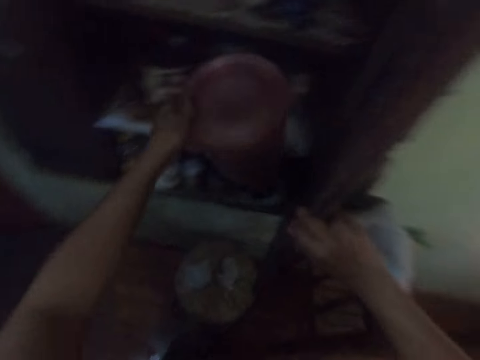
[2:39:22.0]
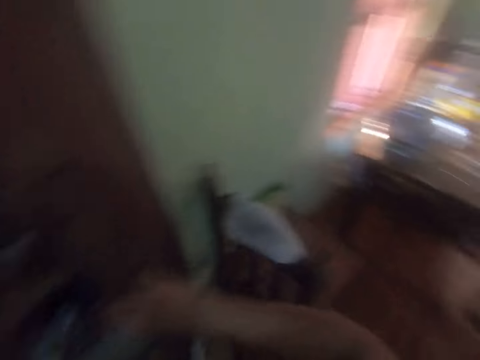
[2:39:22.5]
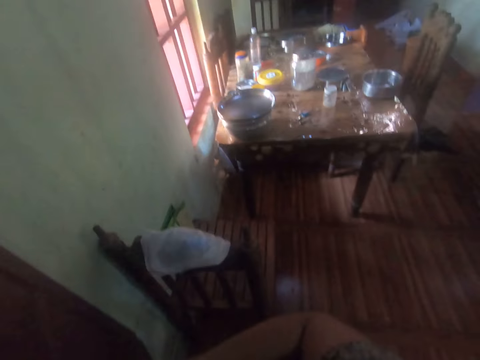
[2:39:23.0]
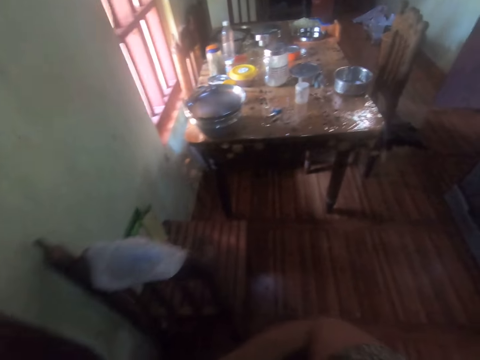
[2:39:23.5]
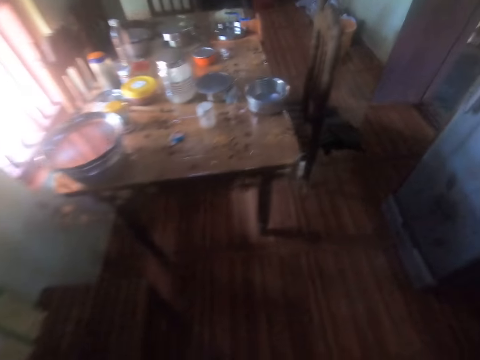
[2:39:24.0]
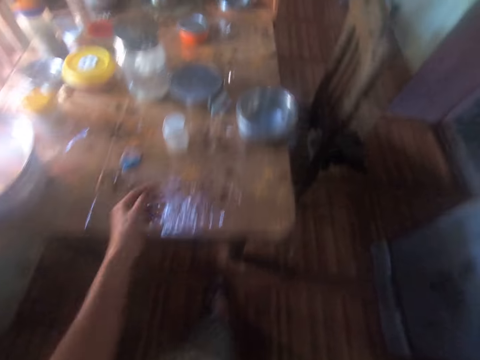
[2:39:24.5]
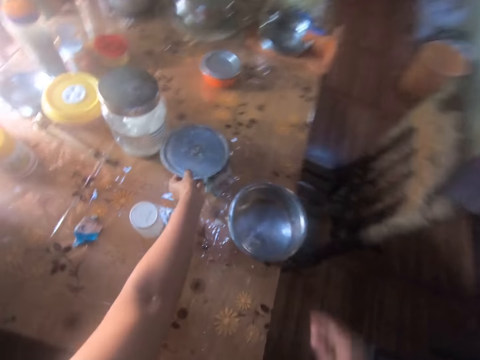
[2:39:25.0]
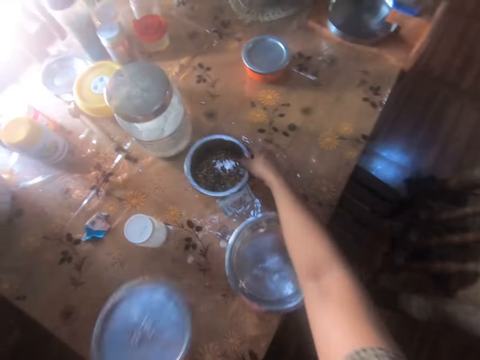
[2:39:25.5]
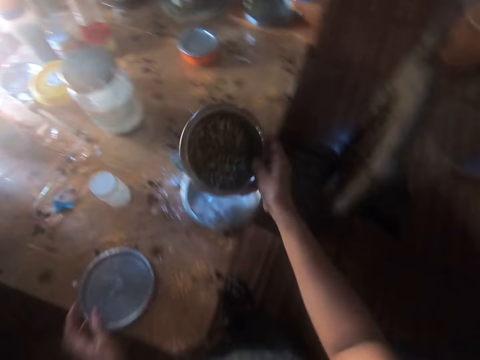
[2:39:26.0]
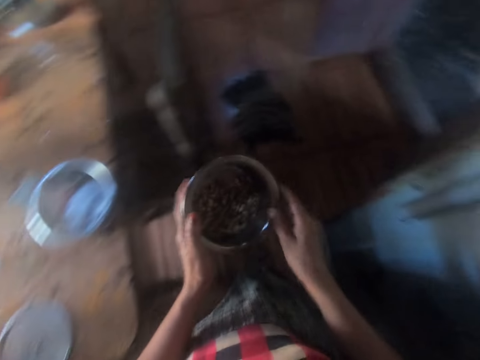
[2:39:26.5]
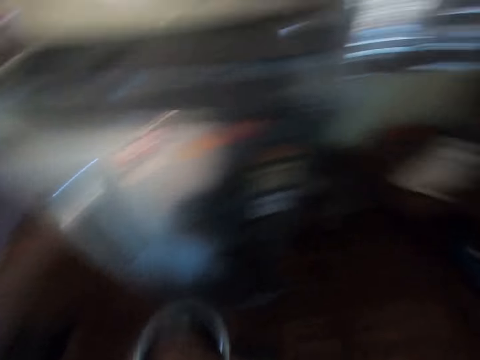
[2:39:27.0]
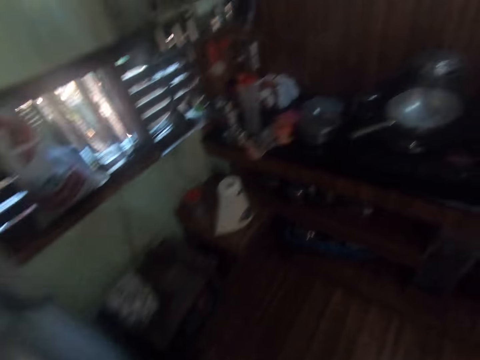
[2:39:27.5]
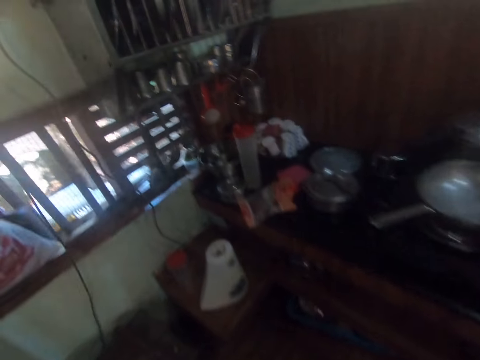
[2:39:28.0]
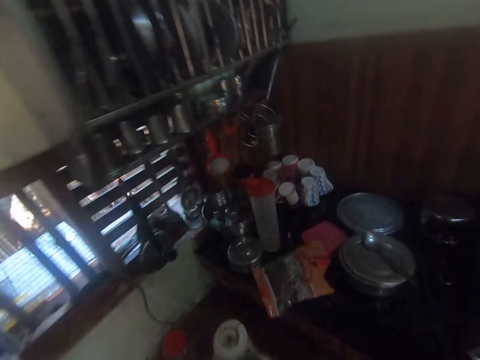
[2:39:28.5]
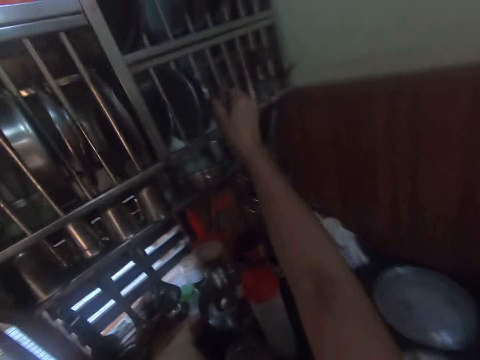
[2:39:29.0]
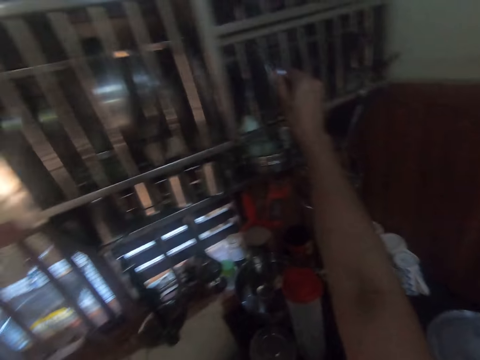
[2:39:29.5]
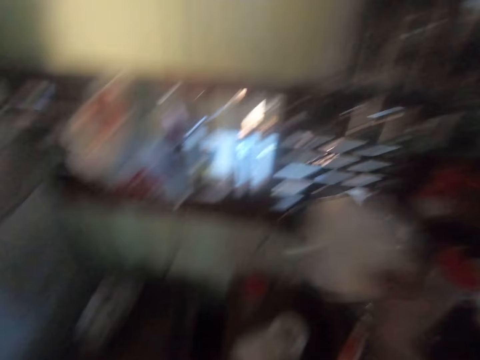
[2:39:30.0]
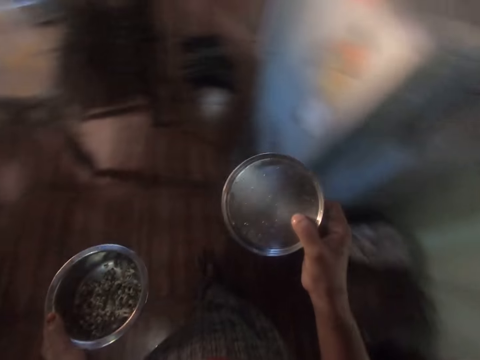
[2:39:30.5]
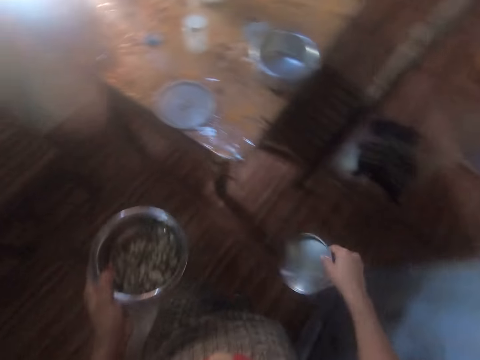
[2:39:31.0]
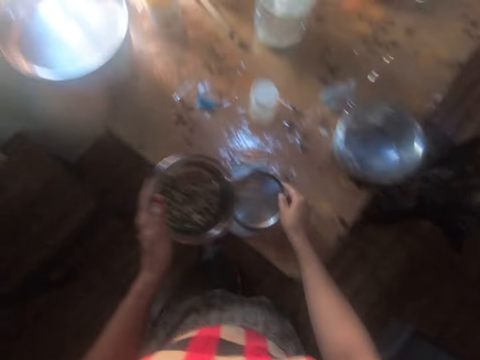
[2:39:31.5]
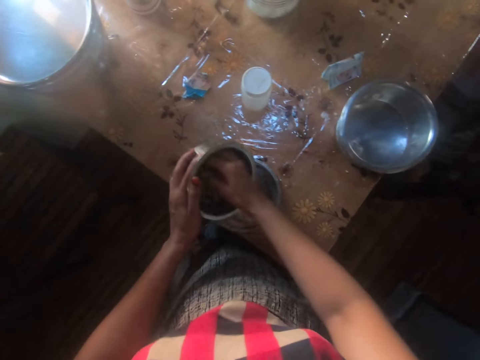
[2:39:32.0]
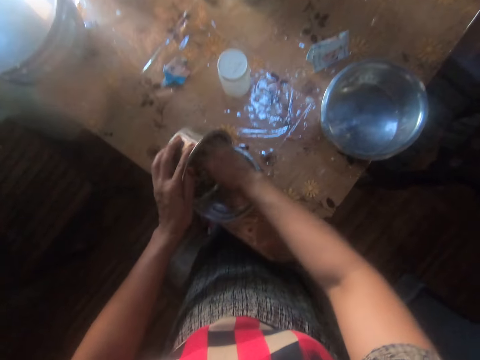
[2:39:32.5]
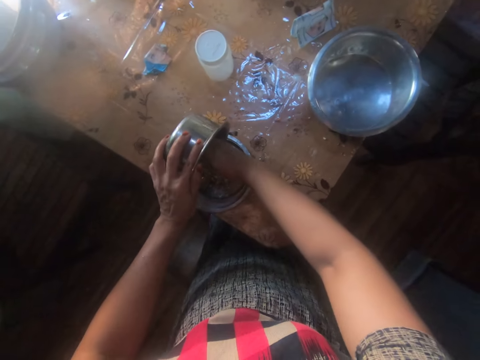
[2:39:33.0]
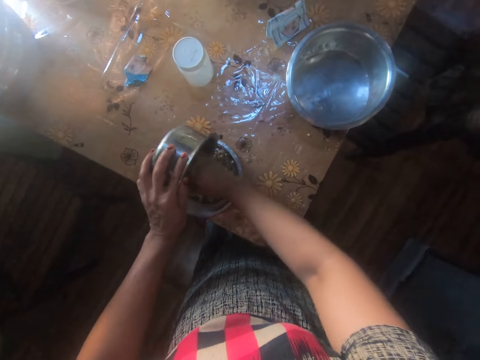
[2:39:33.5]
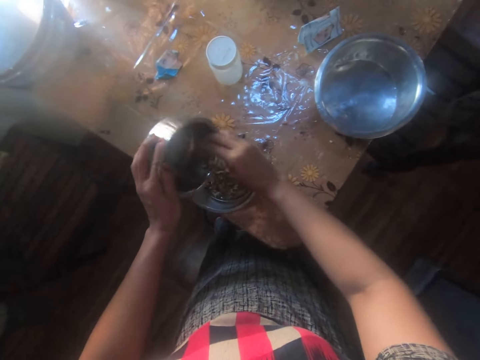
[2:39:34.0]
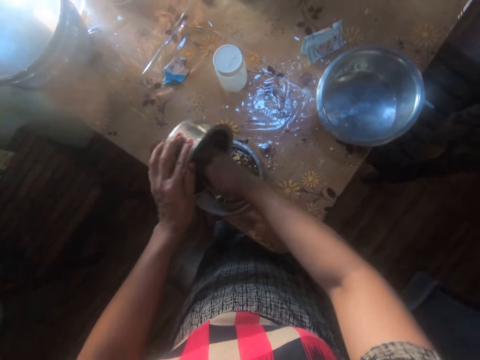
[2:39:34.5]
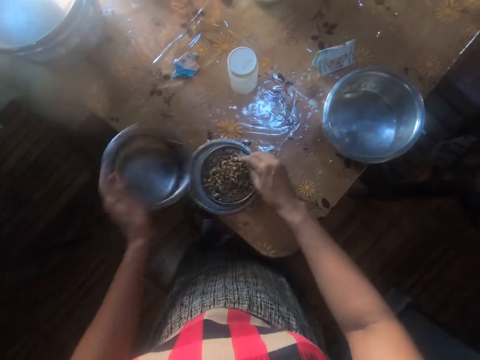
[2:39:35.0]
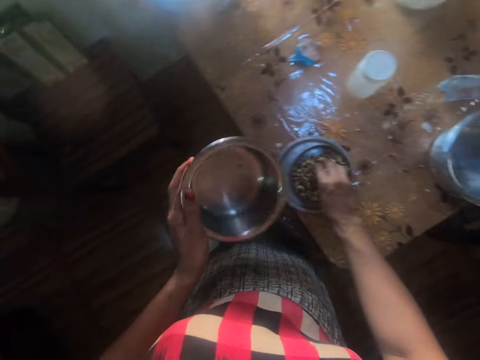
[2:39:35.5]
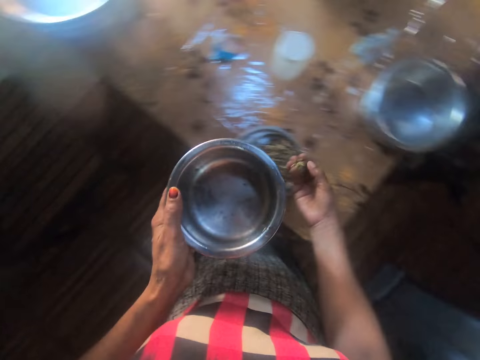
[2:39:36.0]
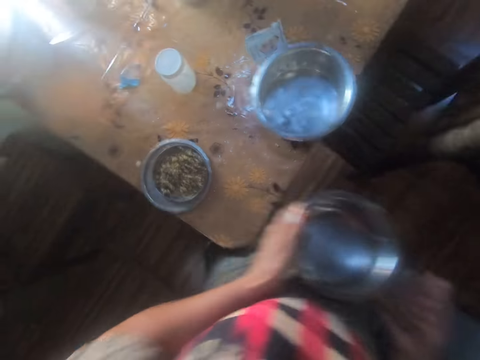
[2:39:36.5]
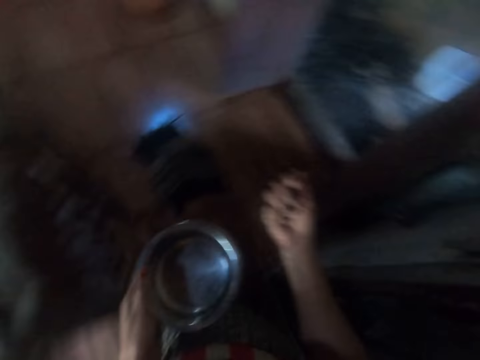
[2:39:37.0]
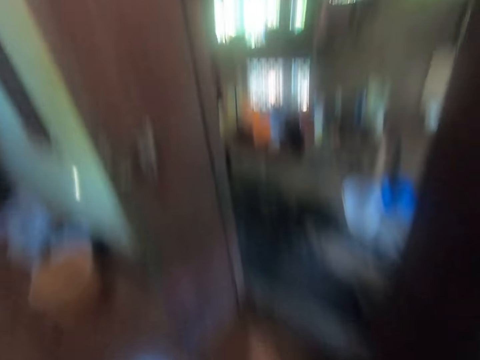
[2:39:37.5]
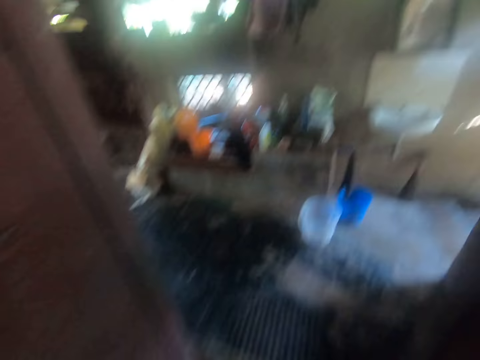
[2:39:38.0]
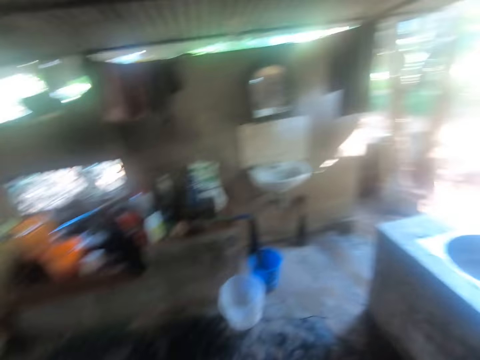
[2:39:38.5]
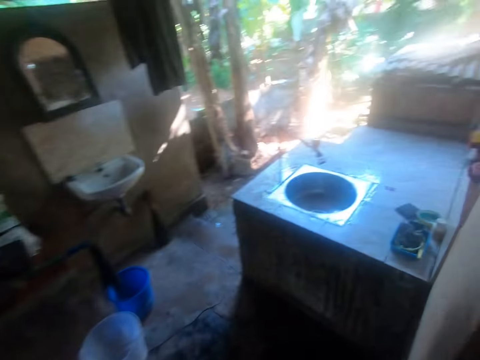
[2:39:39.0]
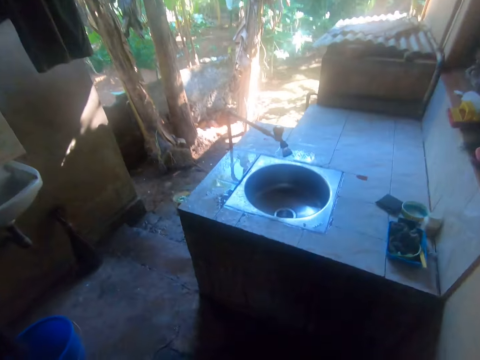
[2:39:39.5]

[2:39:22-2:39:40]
The camera wearer places the container in her left hand in the cabinet. She goes back to the table. She picks a lid from a plate of peas on the table with her left hand. She places the lid in her left hand on the table. She picks the bowl or pot of peas from the table with her right hand. She shakes the bowl of peas in her right hand. She places her hand in the pot. She passes the bowl of peas from her right hand to her left hand. She picks some peas from the bowl in her left hand with her right hand. She moves towards the shelves. She picks a plate from the cutlery holder with her right hand. She moves back to the table. She shakes the plate in her right hand. She places the plate in her right hand on the table. She moves the peas from the bowl in her left hand into the plate on the table with her right hand. She picks some peas from the plate on the table with her right hand. She moves towards the sink with the pot. She eats the peas in her right hand. She walks out of the dining room.

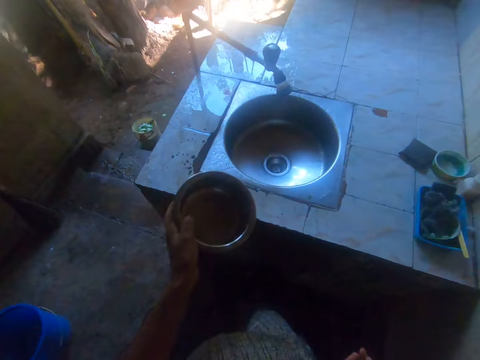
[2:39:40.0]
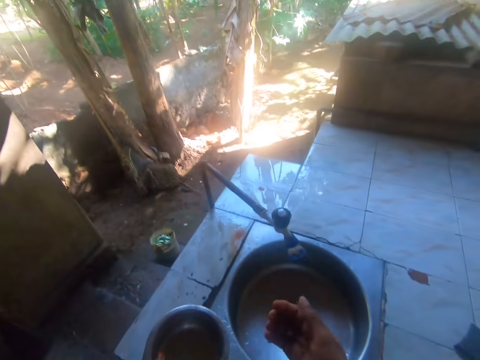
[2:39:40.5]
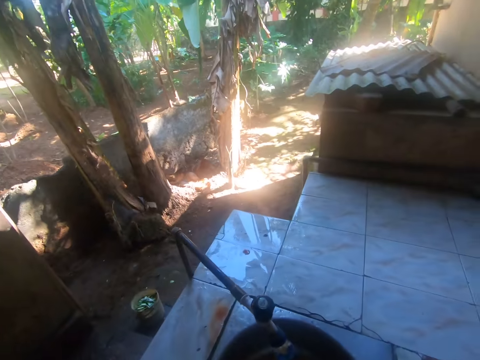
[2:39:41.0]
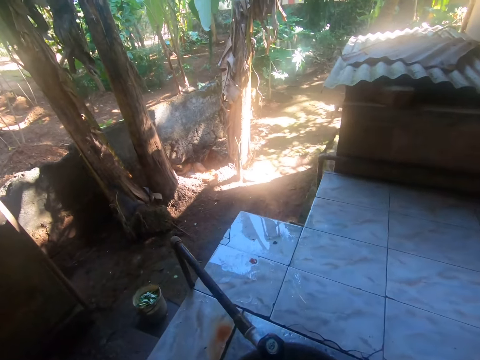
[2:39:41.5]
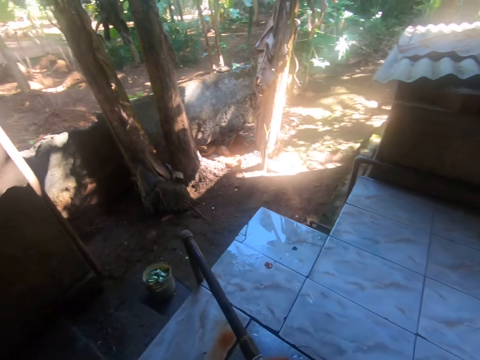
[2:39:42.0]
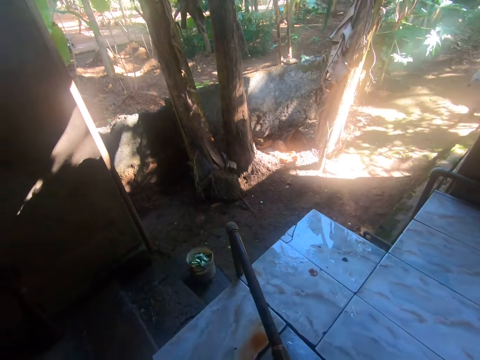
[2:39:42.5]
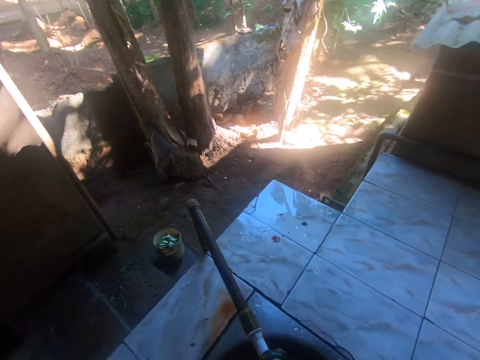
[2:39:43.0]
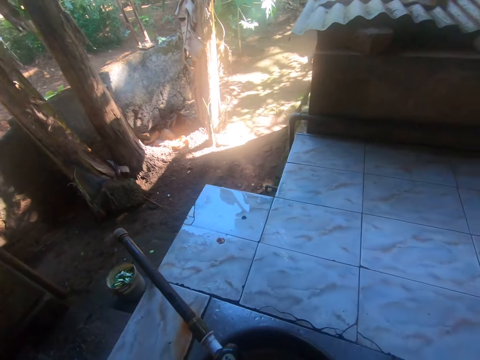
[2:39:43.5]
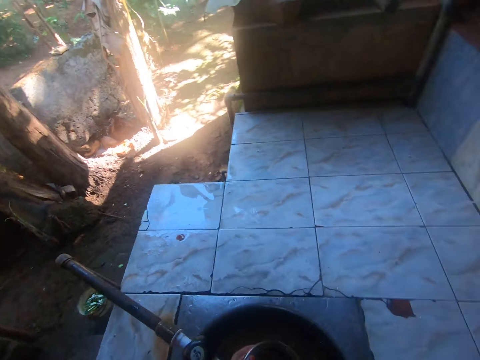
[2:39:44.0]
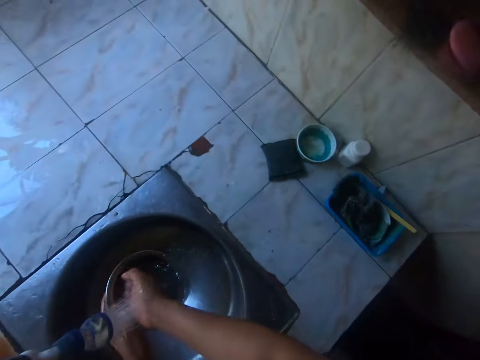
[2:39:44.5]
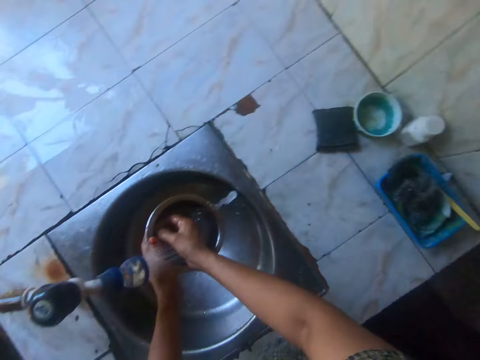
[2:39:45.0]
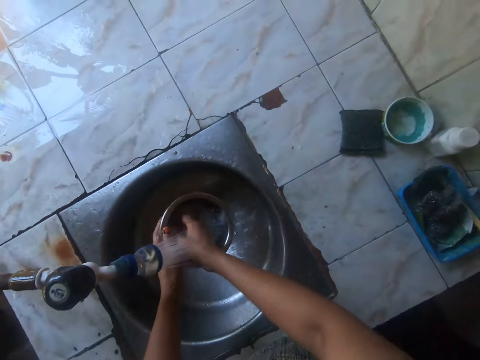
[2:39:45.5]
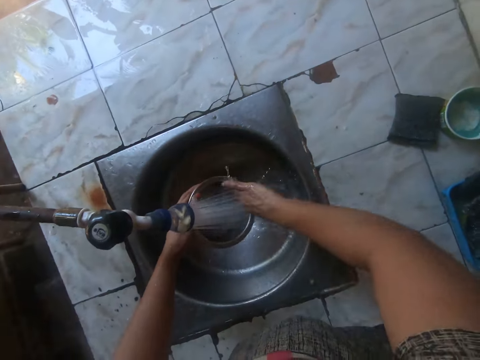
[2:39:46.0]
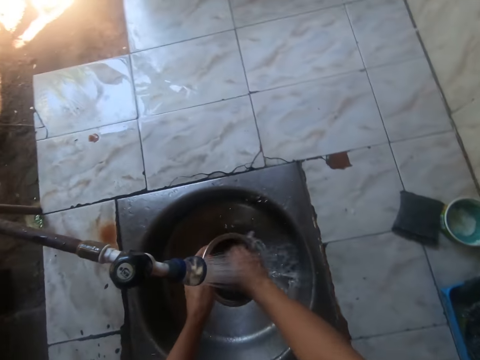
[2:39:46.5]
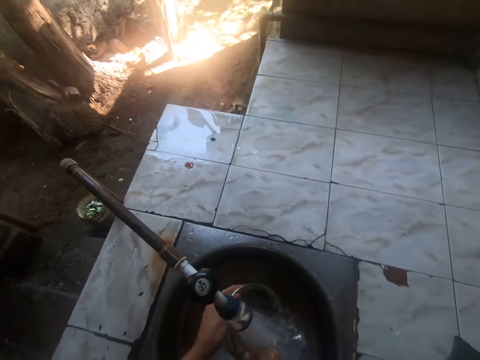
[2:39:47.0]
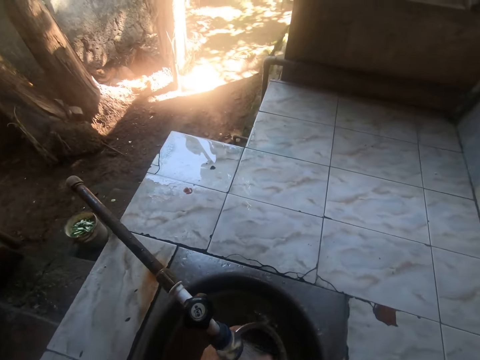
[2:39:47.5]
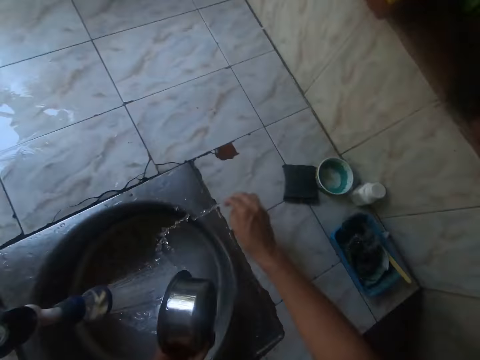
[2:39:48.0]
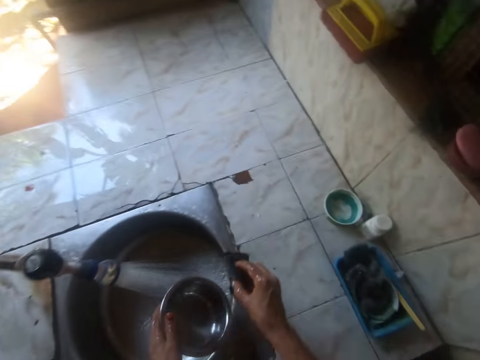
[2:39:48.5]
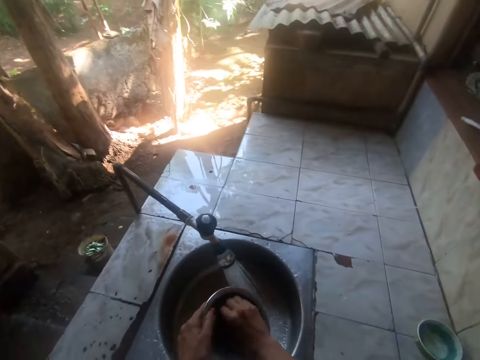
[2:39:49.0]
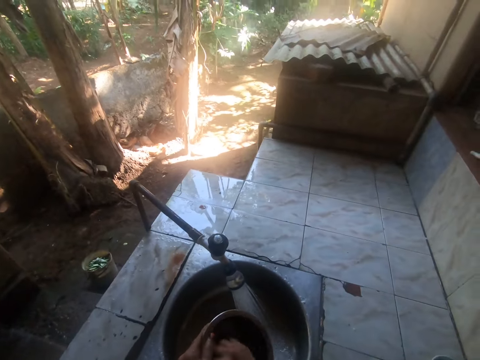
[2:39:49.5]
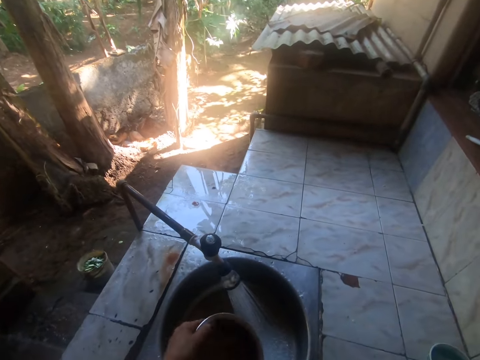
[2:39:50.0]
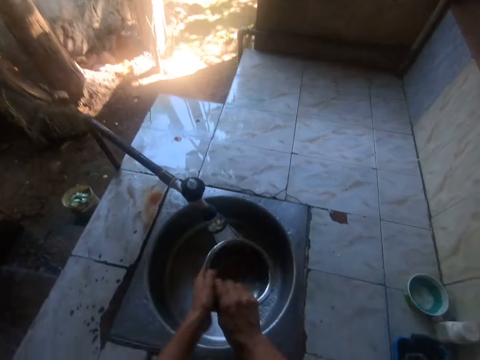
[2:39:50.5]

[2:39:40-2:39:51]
The camera wearer opens the tap with her right hand. She rinses the bowl under the running tap with her hands. She picks the sponge or scouring pad from the slab with her right hand. She washes the bowl in her left hand with the sponge in her right hand. She drops the scouring pad.
